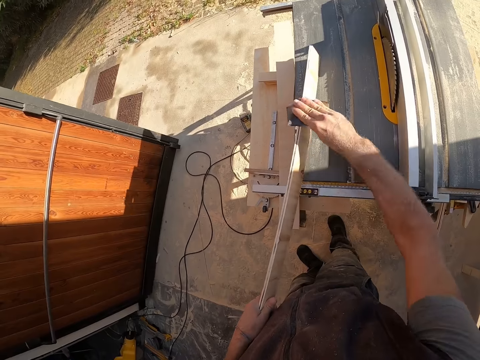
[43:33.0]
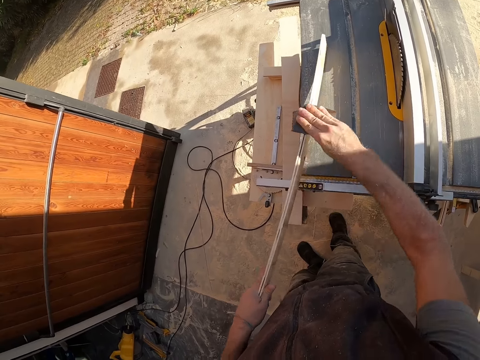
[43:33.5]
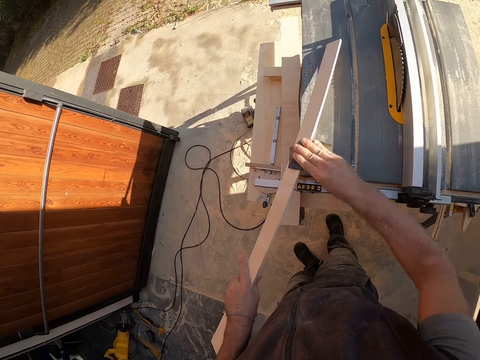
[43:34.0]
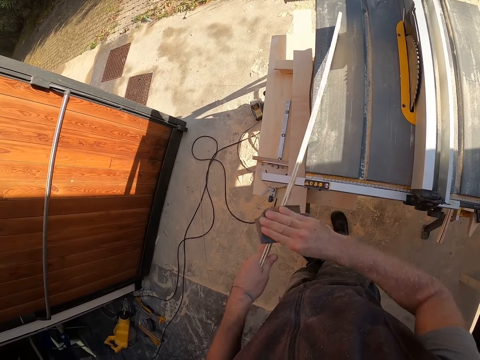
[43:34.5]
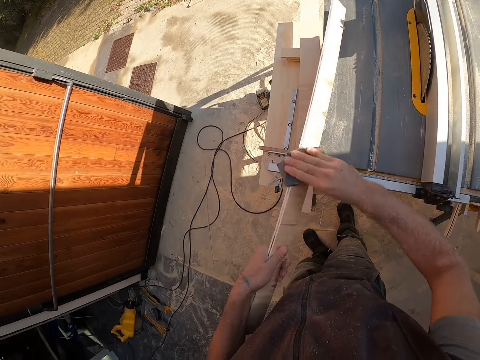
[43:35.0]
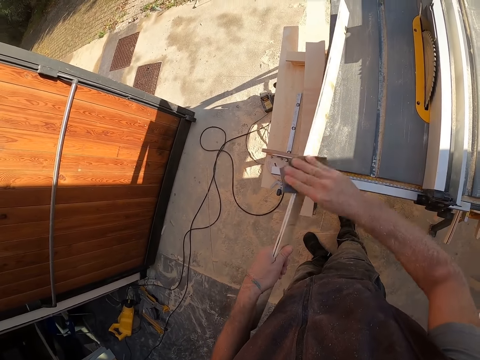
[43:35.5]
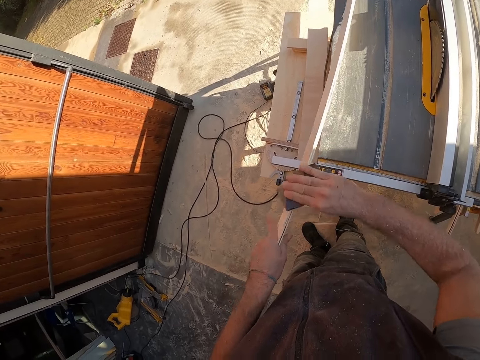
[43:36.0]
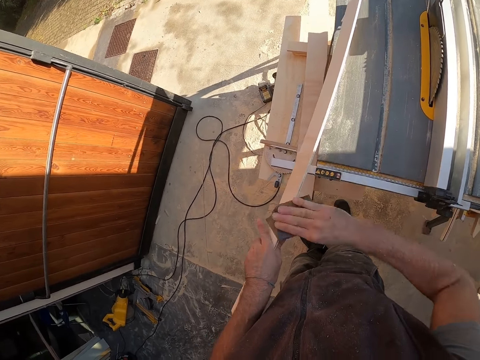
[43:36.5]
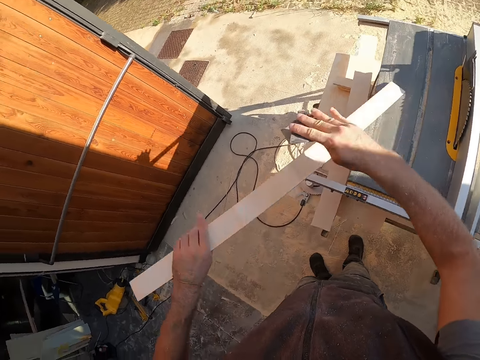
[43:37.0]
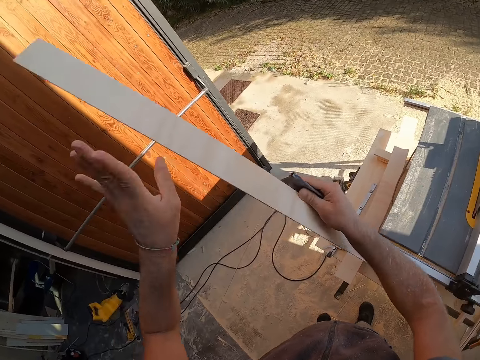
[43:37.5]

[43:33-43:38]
The camera wearer raises the sliced plywood from the saw table with both hands. He holds the sliced plywood with his right hand. He rotates the wood with his hands.
